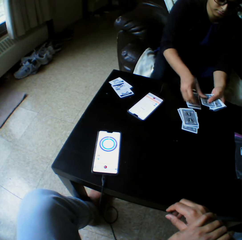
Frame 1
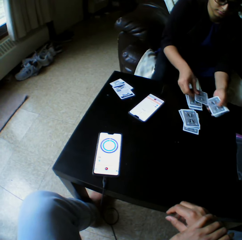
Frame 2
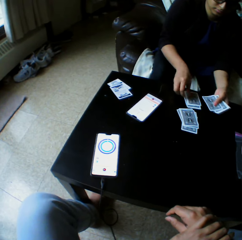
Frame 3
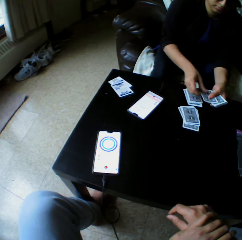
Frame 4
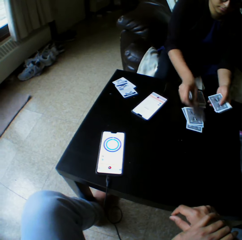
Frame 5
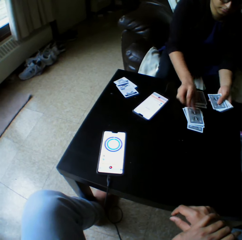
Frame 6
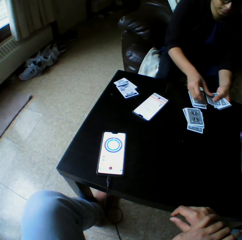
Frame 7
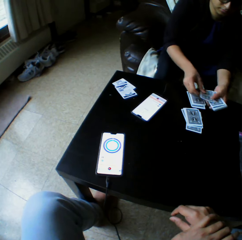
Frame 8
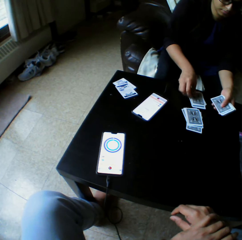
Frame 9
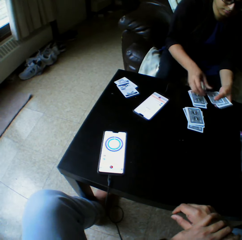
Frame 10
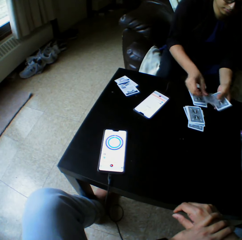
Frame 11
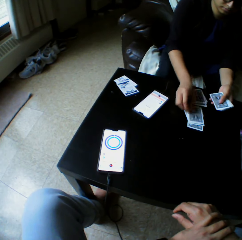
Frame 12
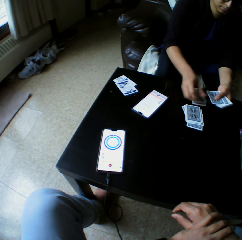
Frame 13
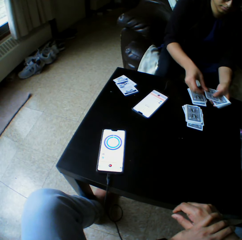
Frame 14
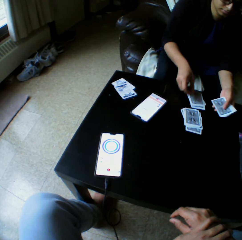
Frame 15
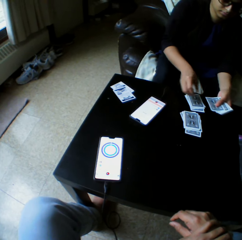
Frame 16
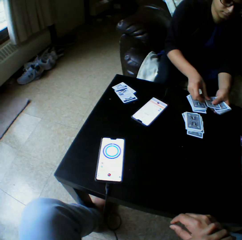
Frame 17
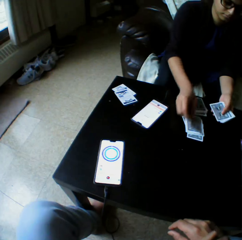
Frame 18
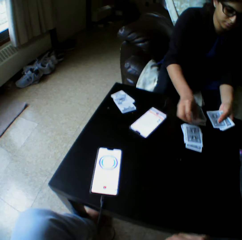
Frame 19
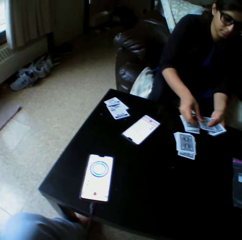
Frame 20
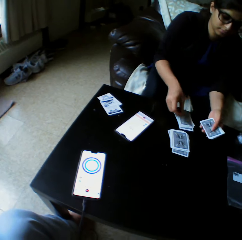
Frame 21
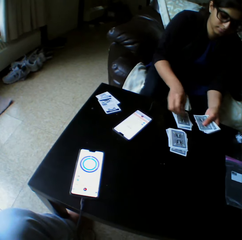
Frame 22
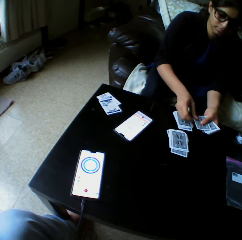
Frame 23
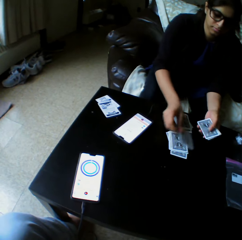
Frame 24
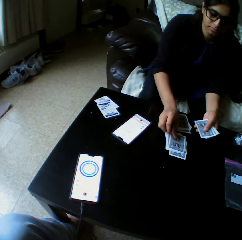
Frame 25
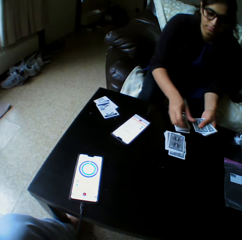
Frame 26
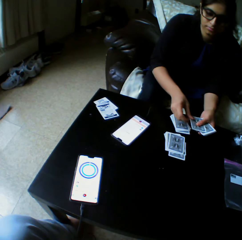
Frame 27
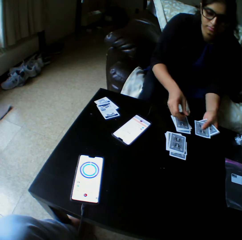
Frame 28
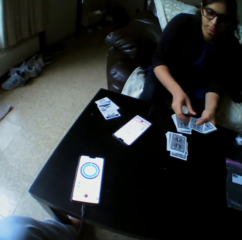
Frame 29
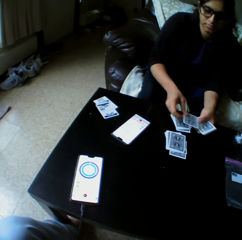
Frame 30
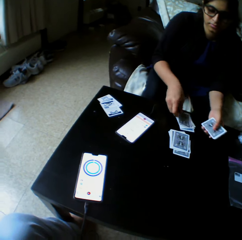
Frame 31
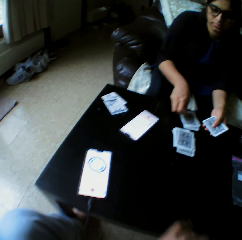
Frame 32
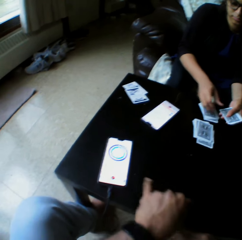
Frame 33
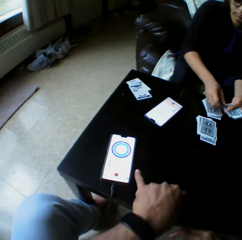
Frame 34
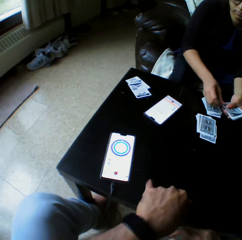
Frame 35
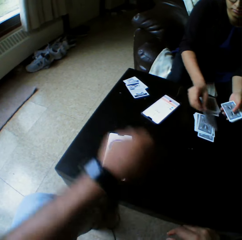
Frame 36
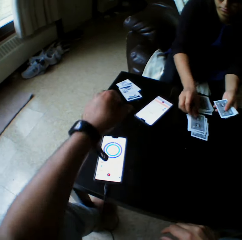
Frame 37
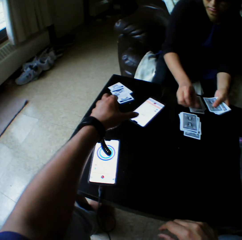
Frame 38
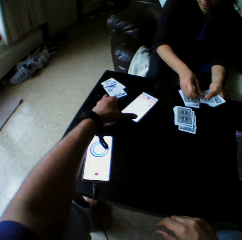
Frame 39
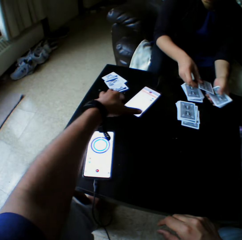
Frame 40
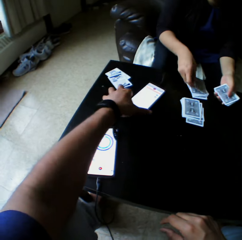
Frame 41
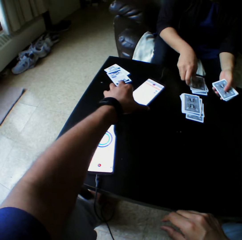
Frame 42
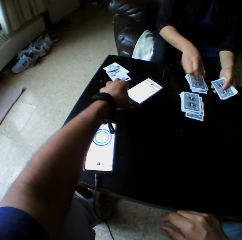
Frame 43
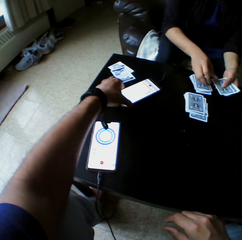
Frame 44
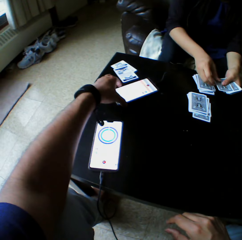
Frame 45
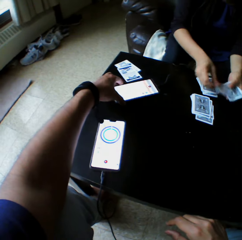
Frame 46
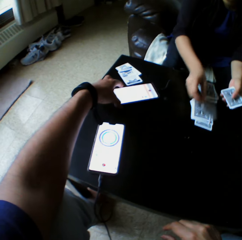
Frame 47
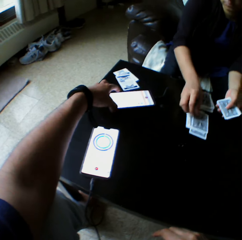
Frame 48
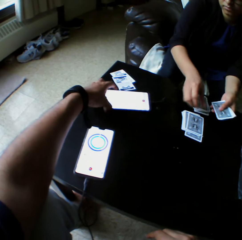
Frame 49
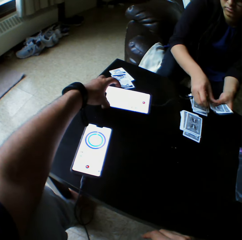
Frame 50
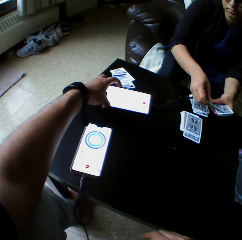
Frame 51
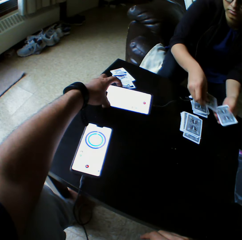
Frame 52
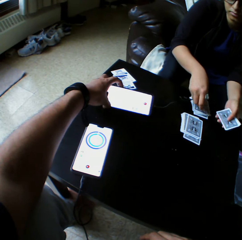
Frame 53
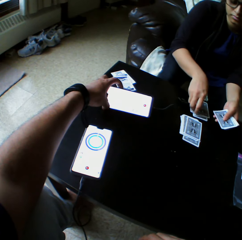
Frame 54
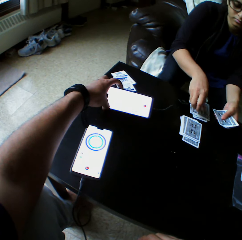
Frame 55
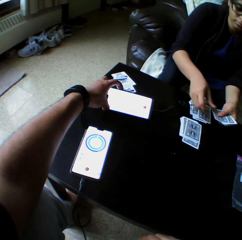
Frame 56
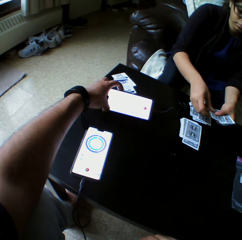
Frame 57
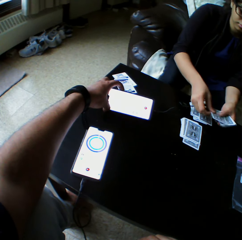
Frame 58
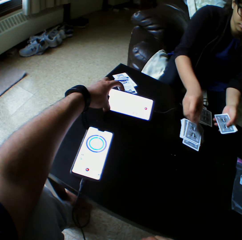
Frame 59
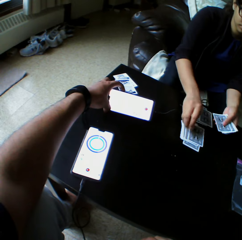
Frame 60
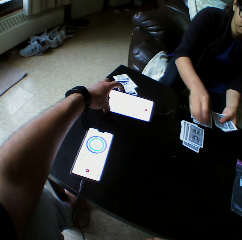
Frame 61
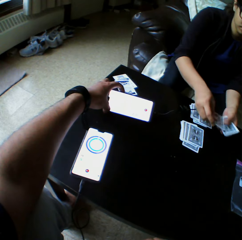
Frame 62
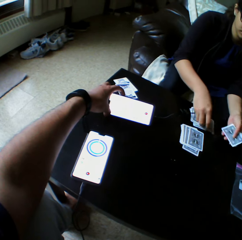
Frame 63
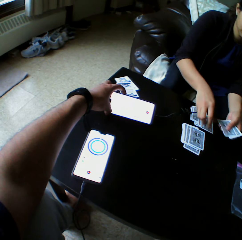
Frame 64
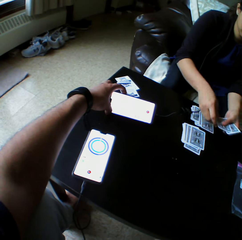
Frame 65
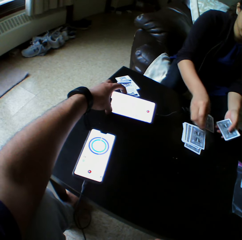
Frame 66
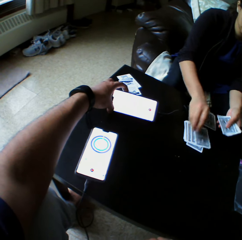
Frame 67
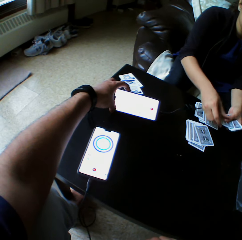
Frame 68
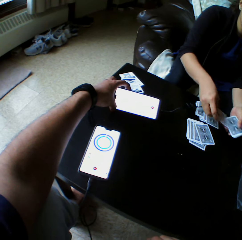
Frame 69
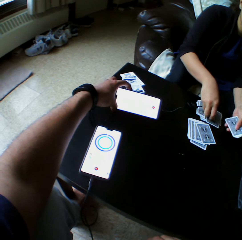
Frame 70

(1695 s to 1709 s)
The camera wearer takes the phone. They check the woman's phone with the left hand.

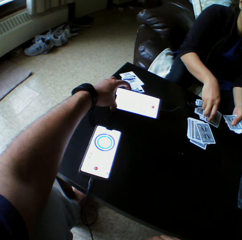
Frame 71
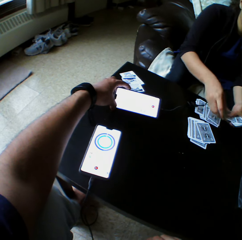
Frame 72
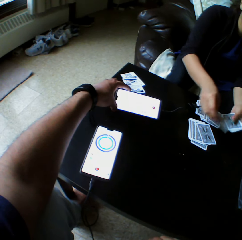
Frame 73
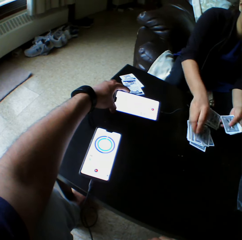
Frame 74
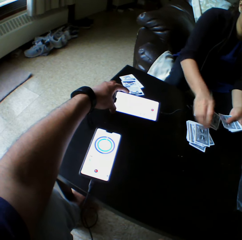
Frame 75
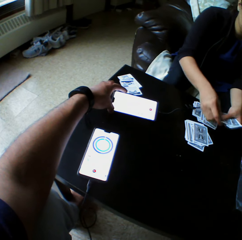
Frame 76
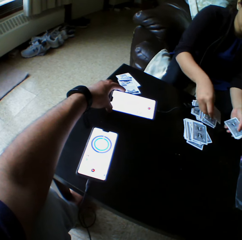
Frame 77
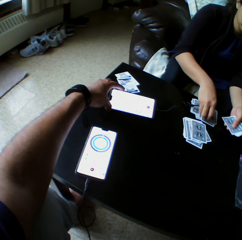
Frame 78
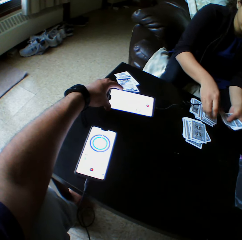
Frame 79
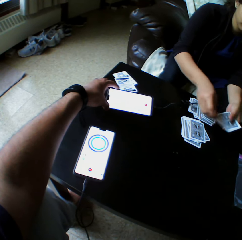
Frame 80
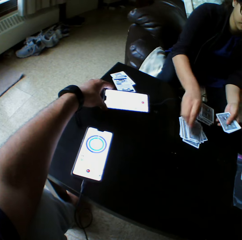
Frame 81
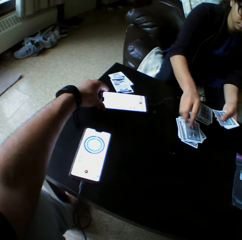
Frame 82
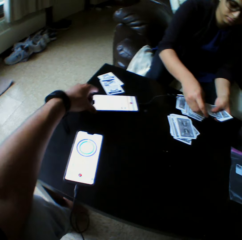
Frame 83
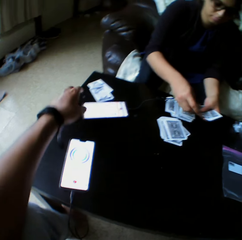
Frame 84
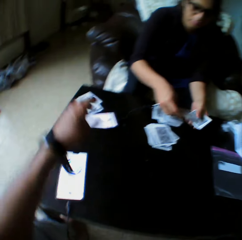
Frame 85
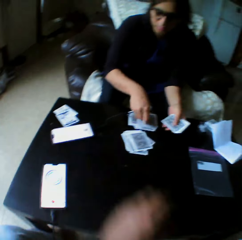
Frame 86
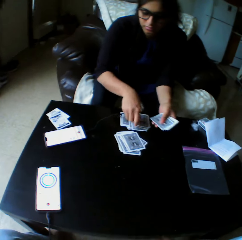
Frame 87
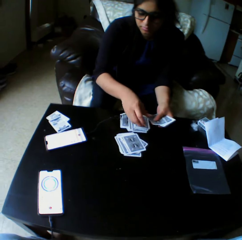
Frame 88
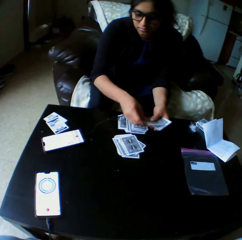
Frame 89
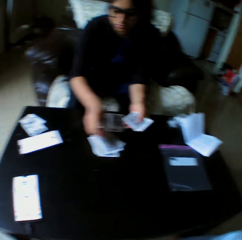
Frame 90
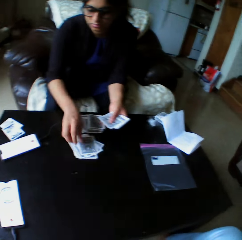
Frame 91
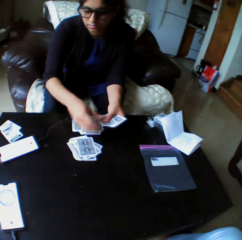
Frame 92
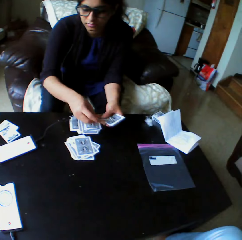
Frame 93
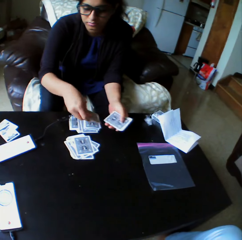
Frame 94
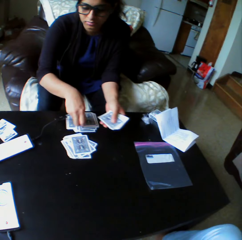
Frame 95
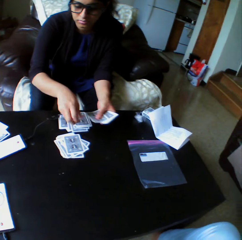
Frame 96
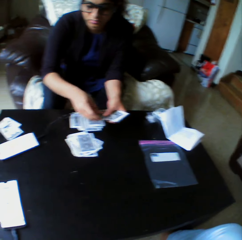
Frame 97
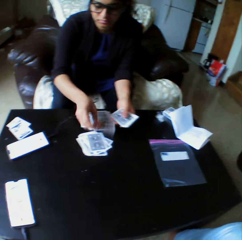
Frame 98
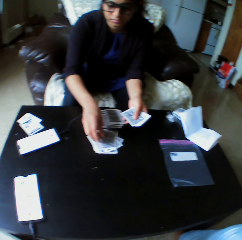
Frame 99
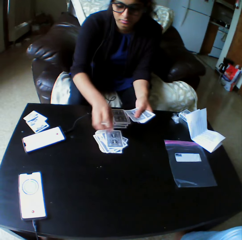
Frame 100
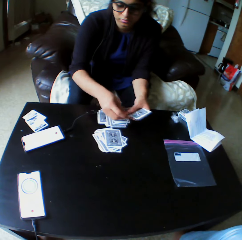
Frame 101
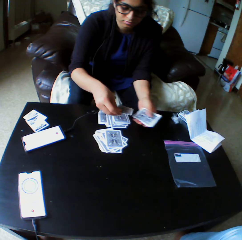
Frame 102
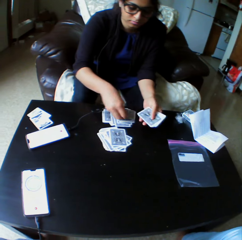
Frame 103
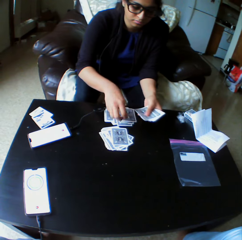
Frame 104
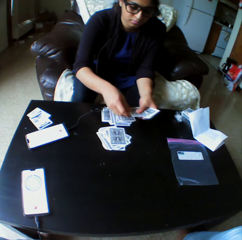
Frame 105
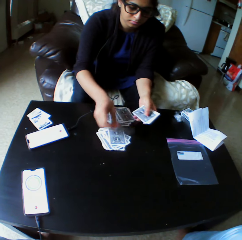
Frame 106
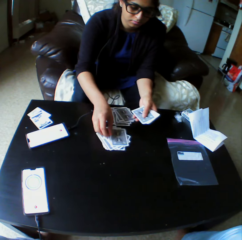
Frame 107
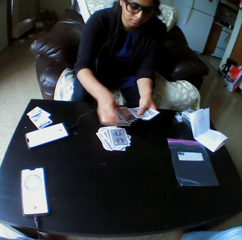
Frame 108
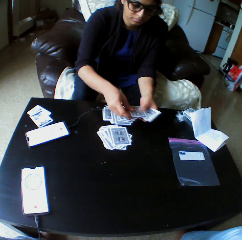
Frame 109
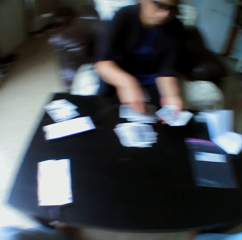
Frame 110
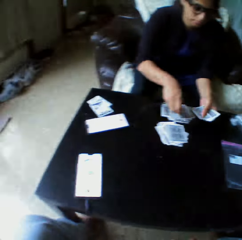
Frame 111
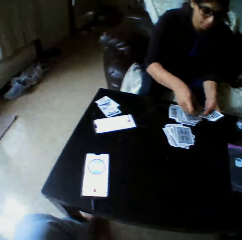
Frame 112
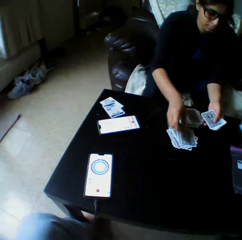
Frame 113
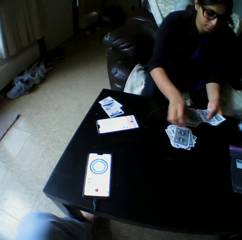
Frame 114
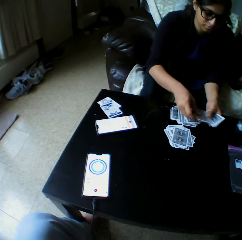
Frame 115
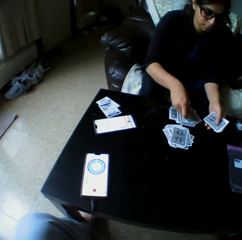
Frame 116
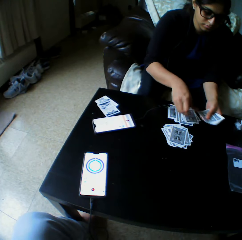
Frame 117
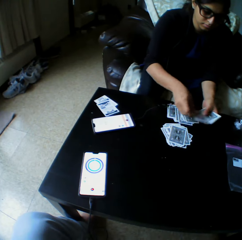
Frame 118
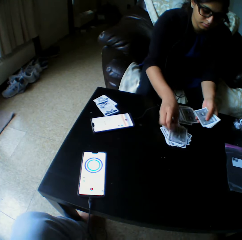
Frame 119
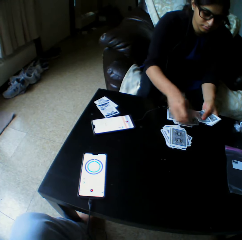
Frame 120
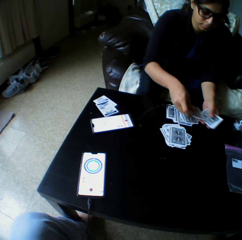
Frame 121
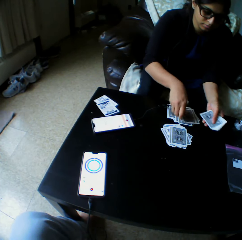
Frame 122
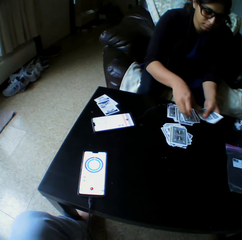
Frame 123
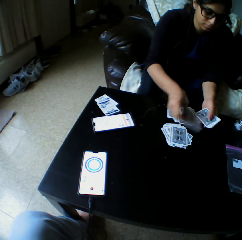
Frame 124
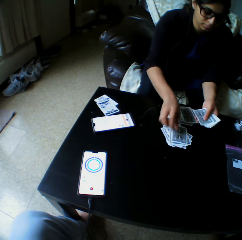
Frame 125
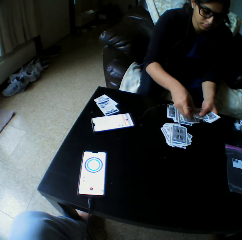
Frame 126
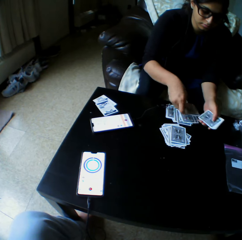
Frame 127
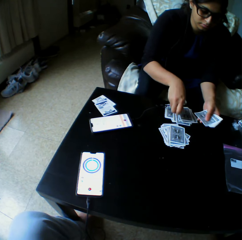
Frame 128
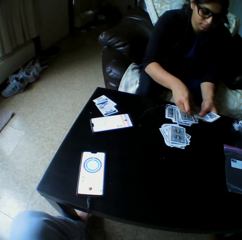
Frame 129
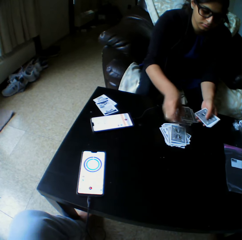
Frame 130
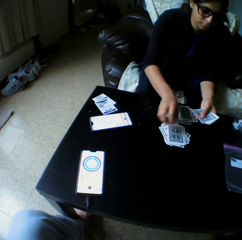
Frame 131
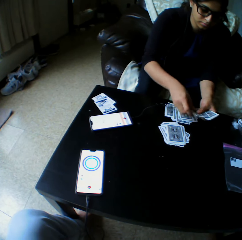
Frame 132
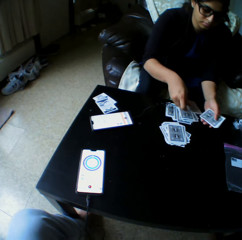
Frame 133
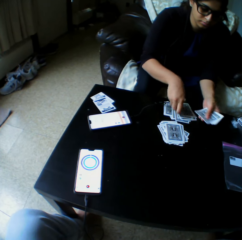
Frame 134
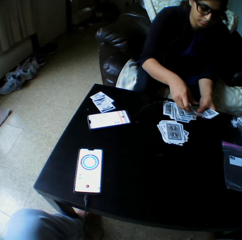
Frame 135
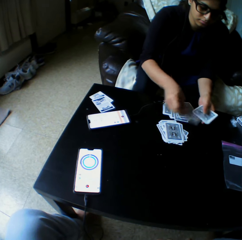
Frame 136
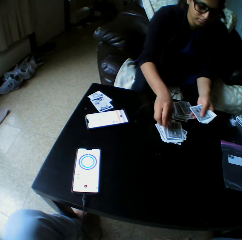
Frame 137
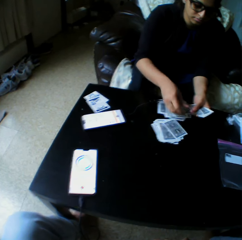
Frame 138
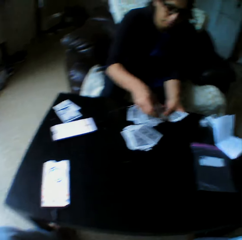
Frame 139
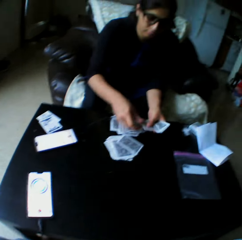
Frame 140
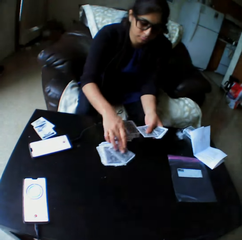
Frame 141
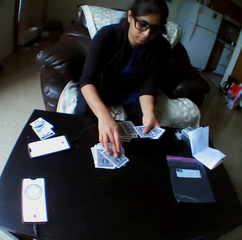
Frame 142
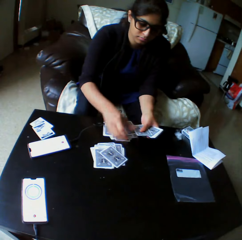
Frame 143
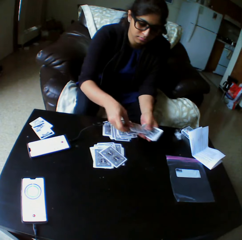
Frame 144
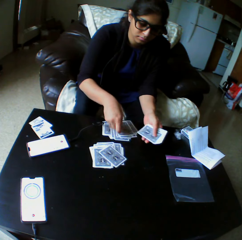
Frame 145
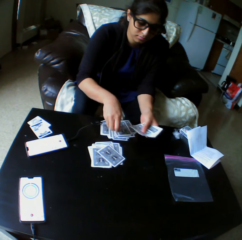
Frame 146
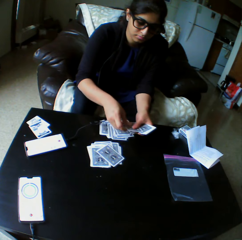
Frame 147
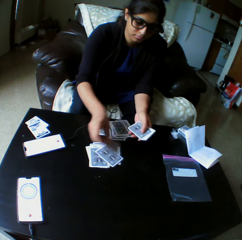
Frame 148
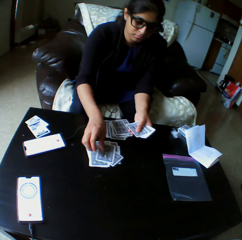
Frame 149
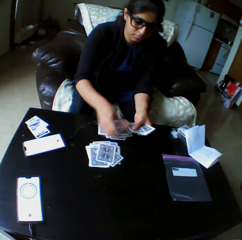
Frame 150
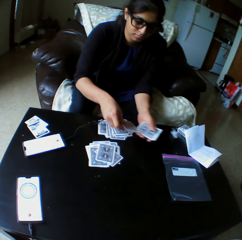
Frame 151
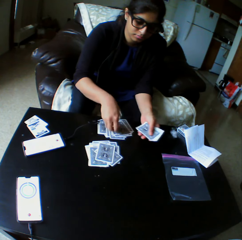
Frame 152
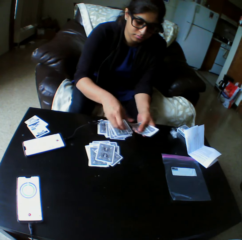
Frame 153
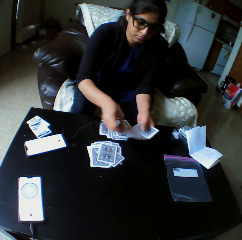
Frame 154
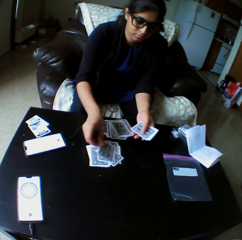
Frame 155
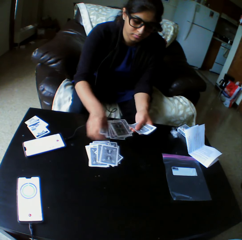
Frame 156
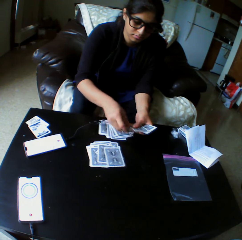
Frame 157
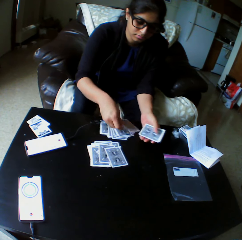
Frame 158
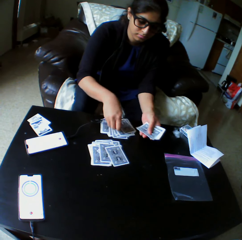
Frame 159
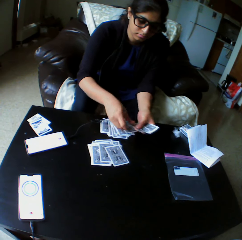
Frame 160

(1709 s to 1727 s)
The camera wearer drops a woman's phone on the table with the left hand. He moves his hand from the phone. He looks at the play cards. The woman pushes the card with the right hand and drops the card on the table with the right hand.
